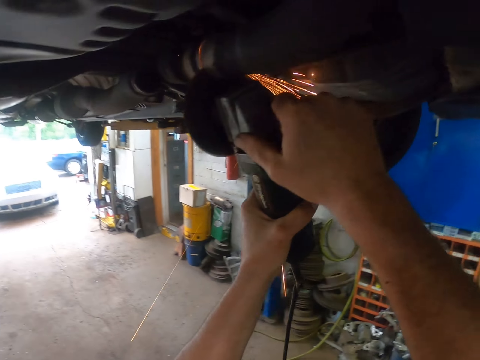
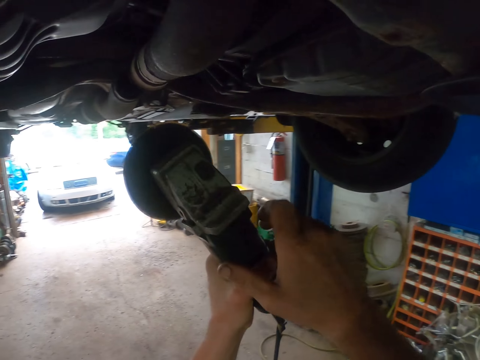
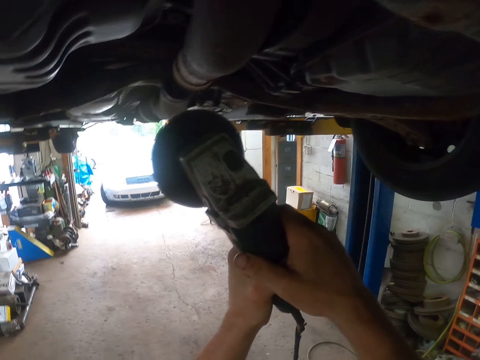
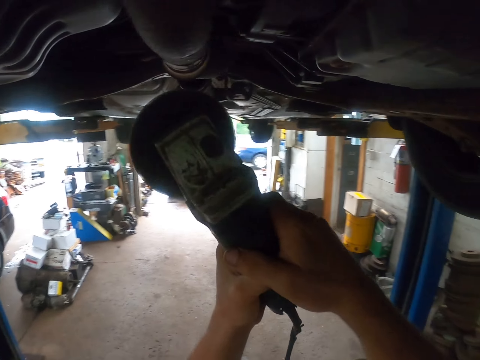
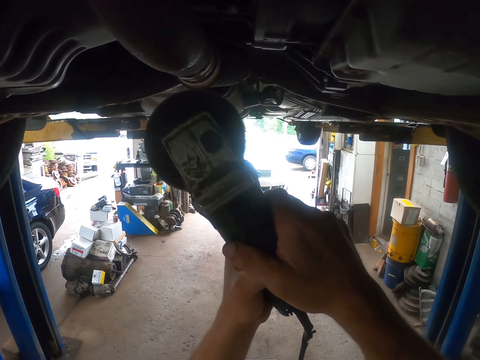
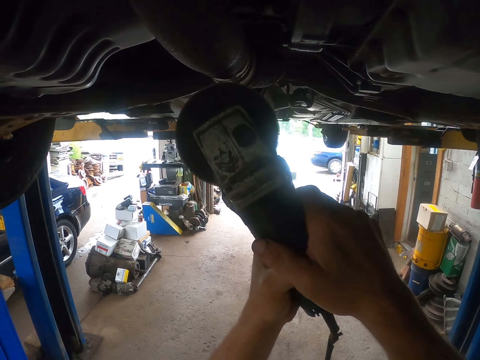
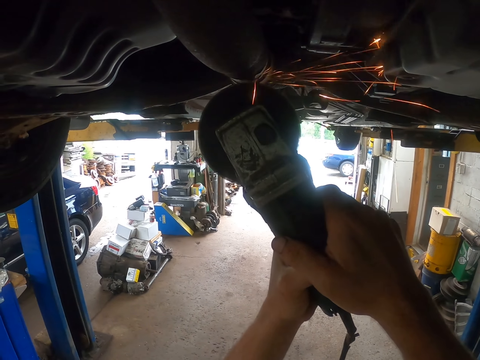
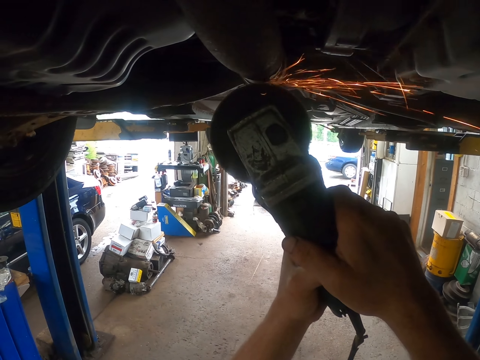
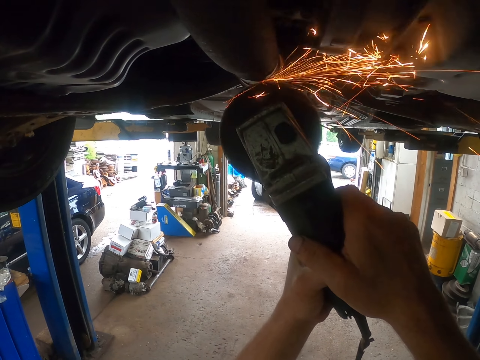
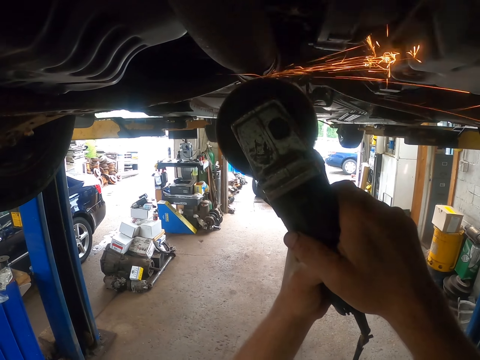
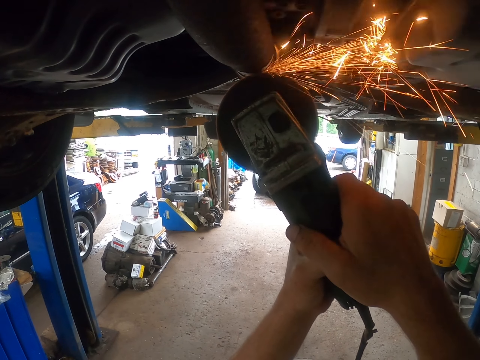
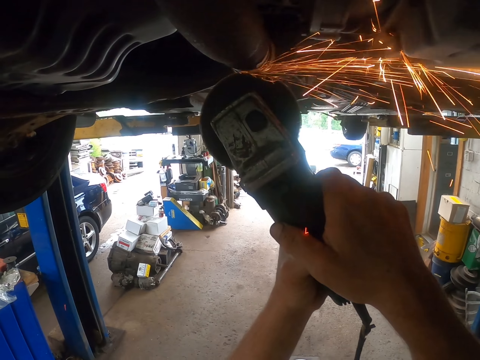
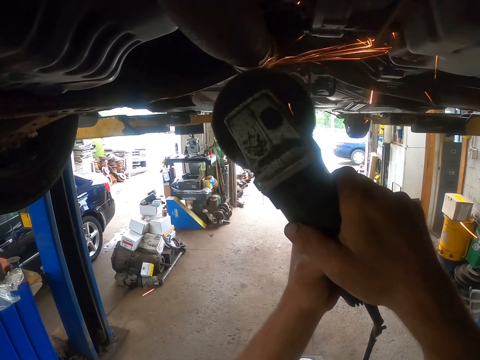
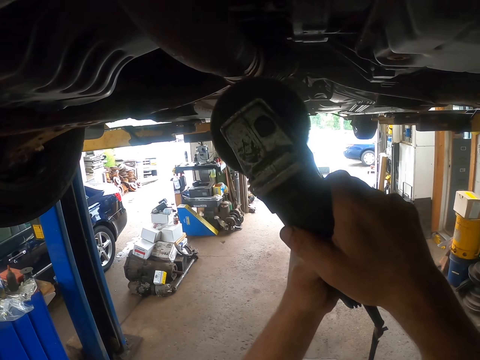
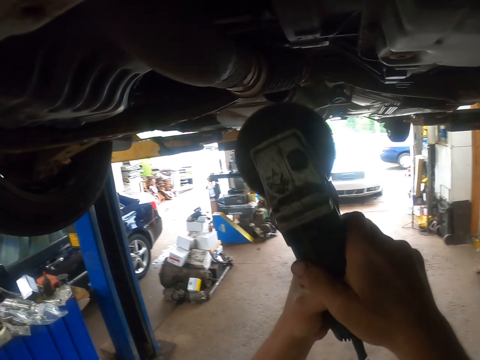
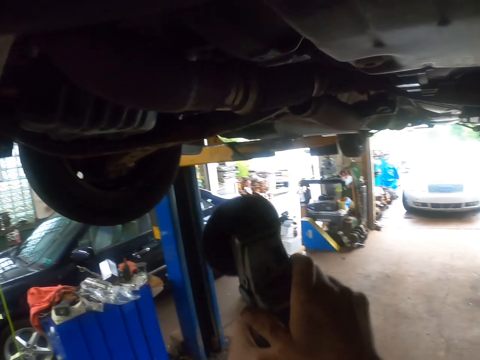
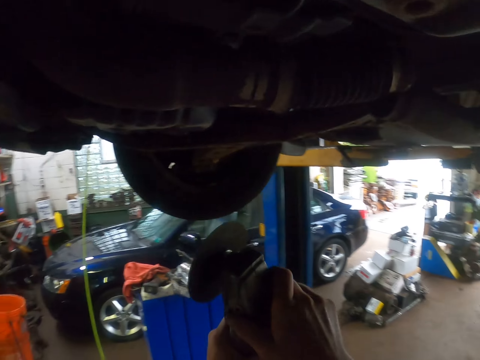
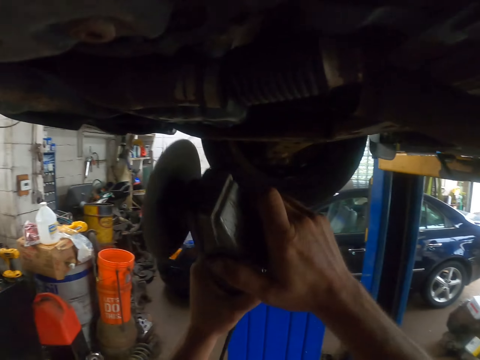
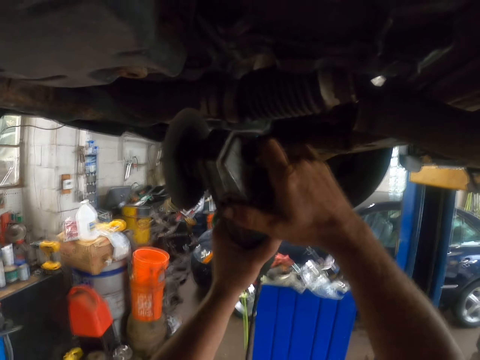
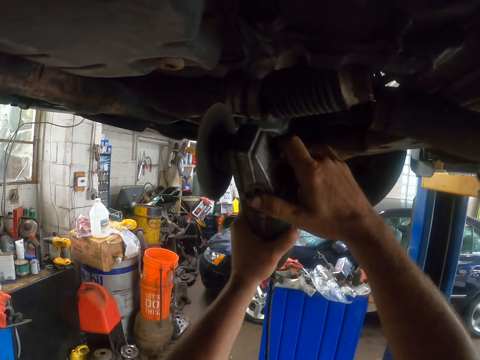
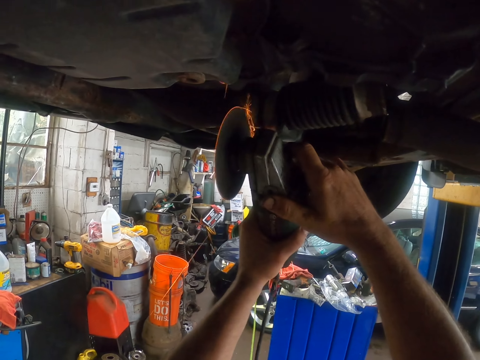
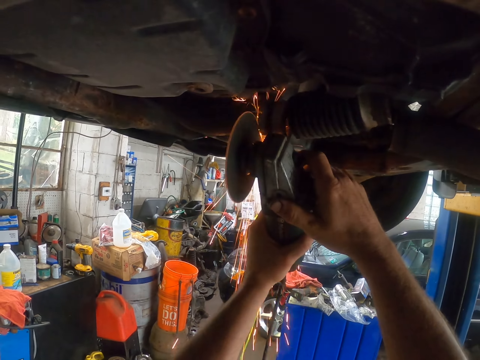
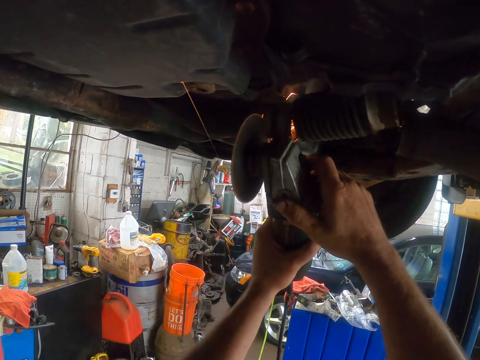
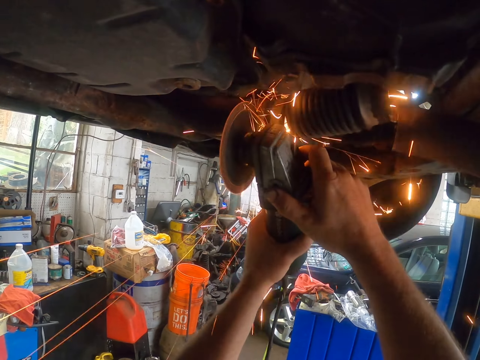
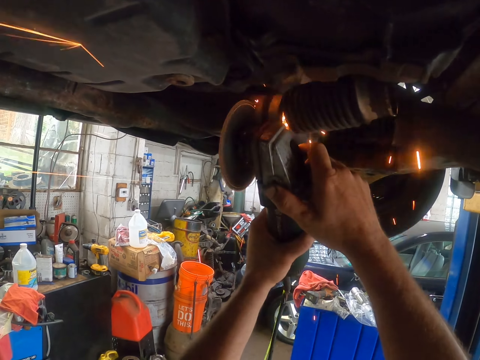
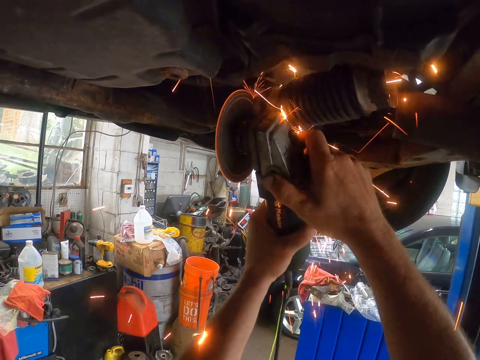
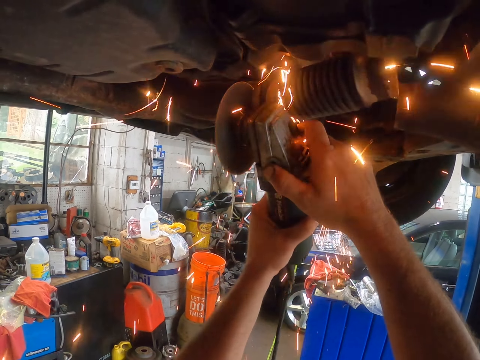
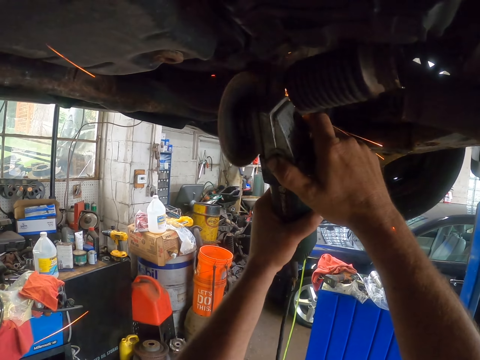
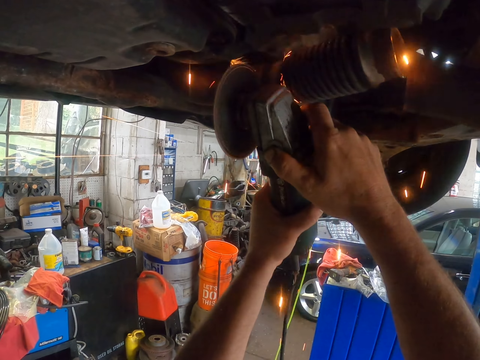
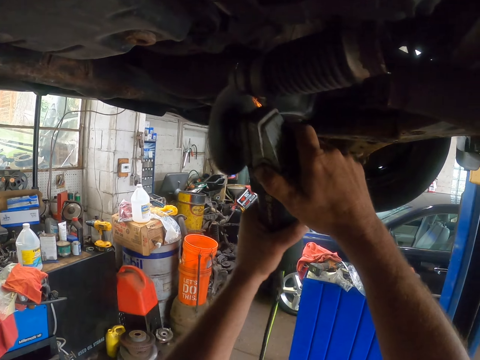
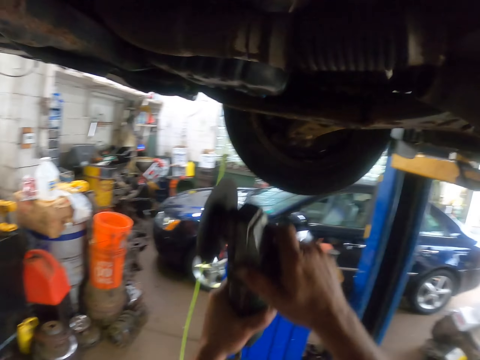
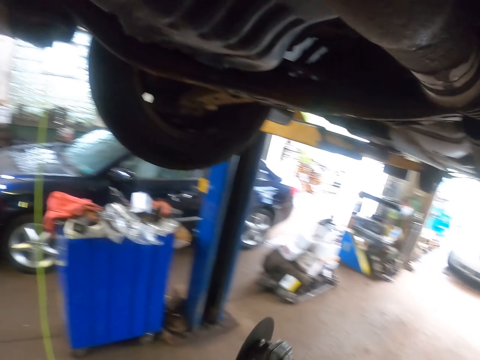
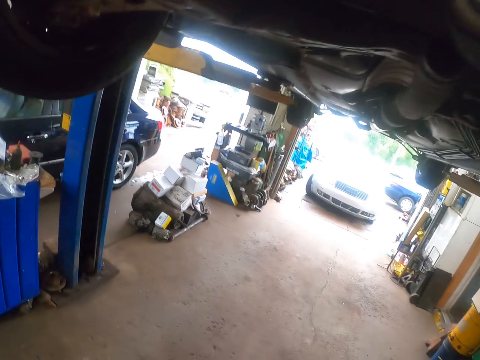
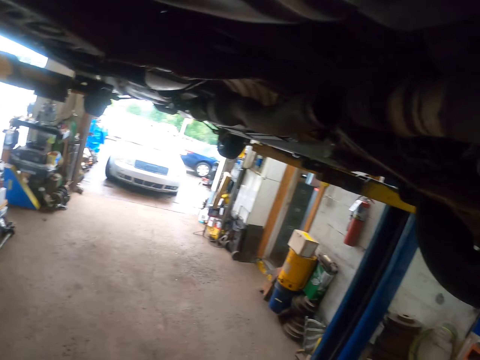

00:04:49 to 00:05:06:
The camera wearer moves the welding blade away from something. They cut something with the welding blade. They move the welding blade away from something. They move the welding blade away from something again. They cut something with the welding blade. They cut something with the welding blade again. They move the welding blade away from something.

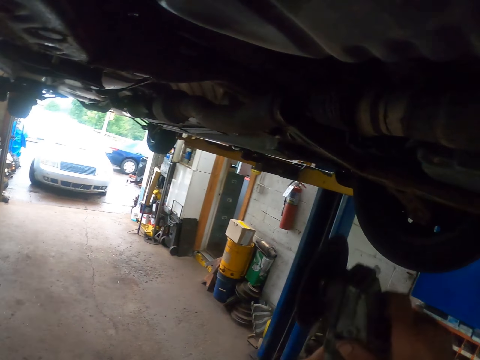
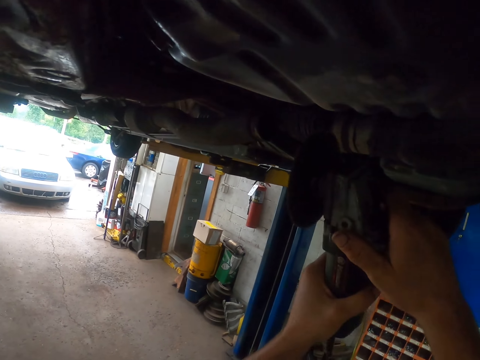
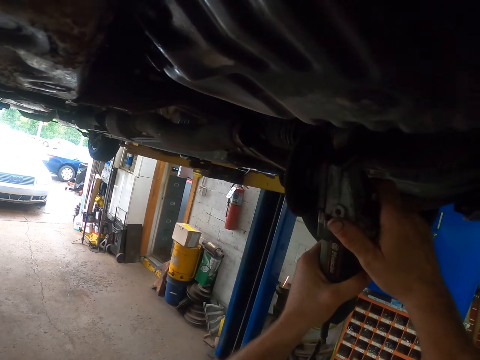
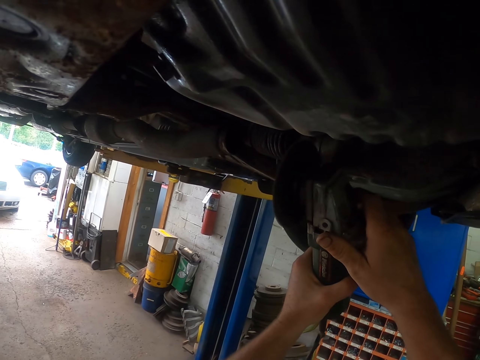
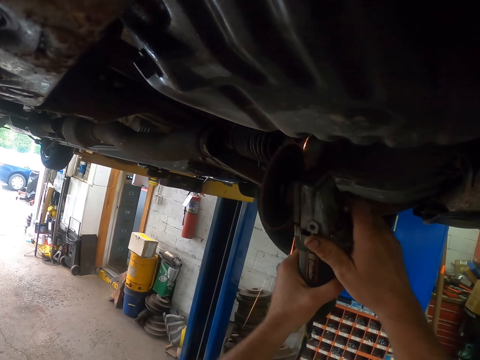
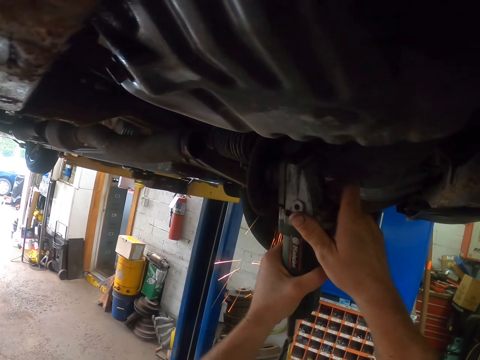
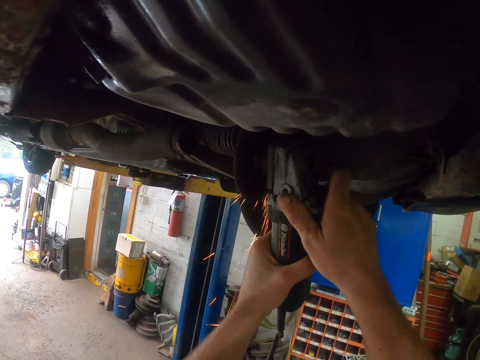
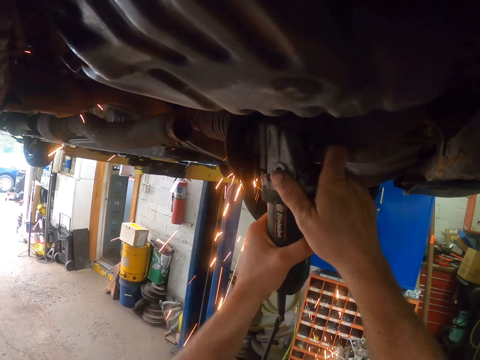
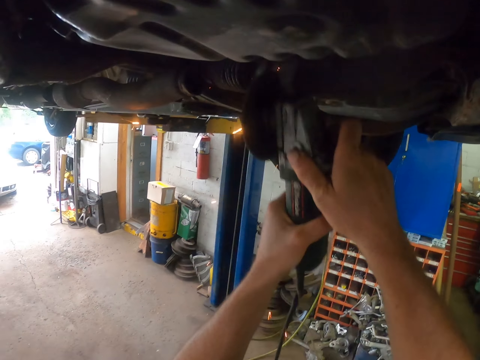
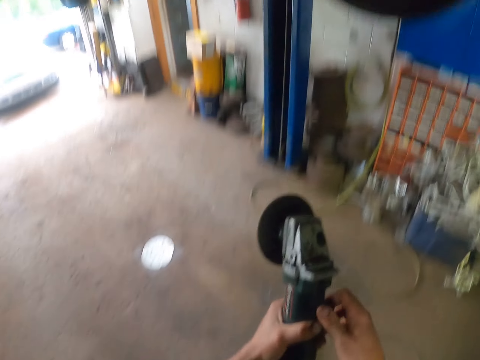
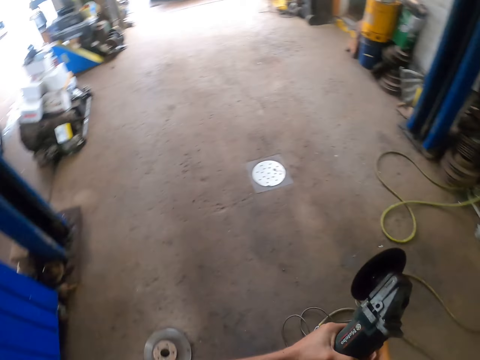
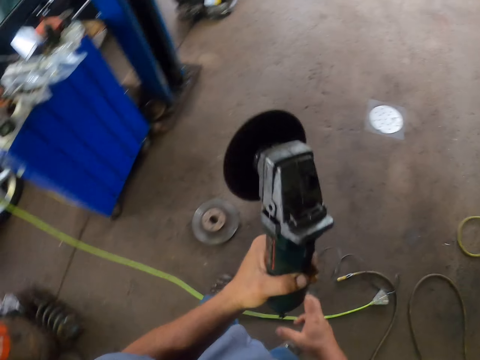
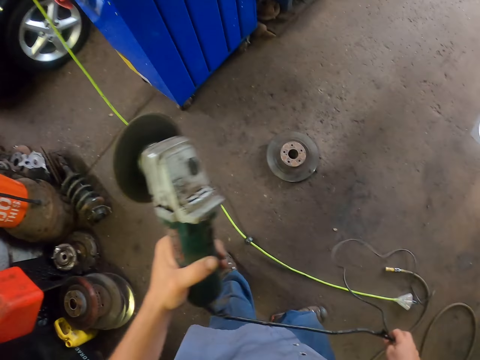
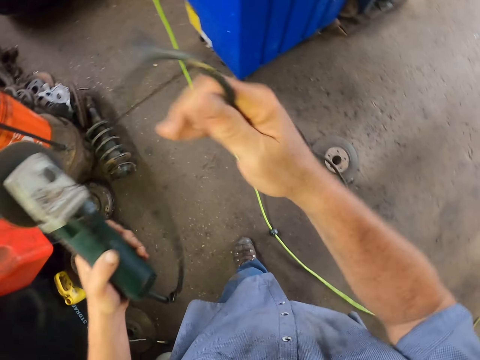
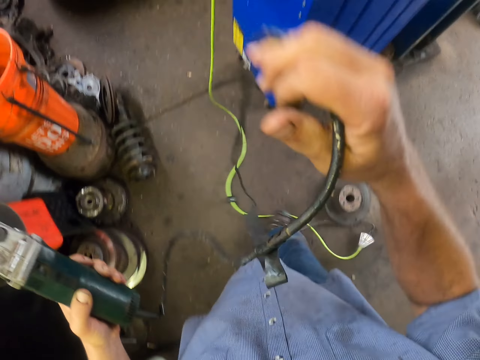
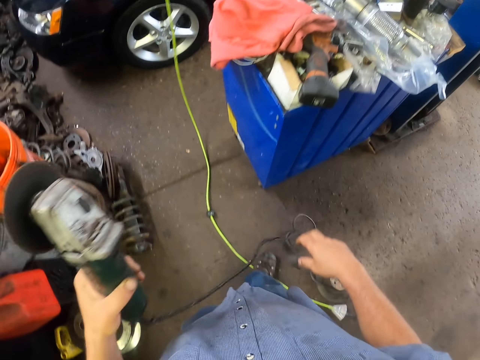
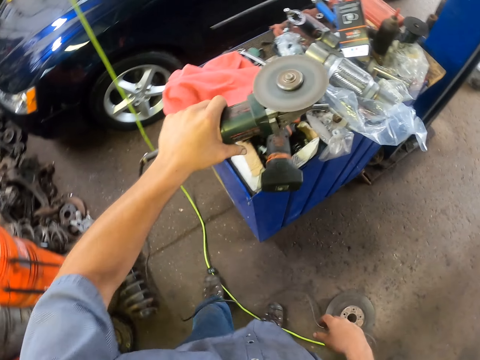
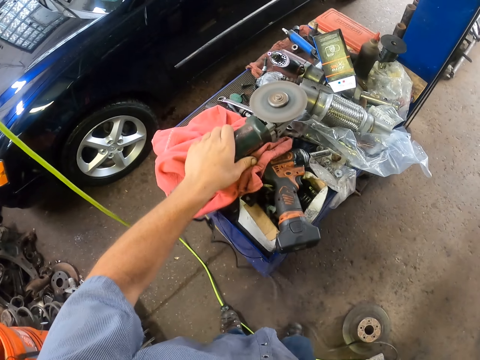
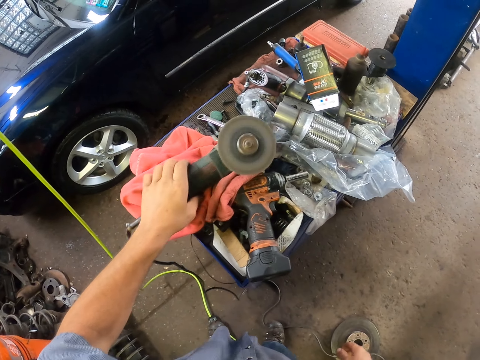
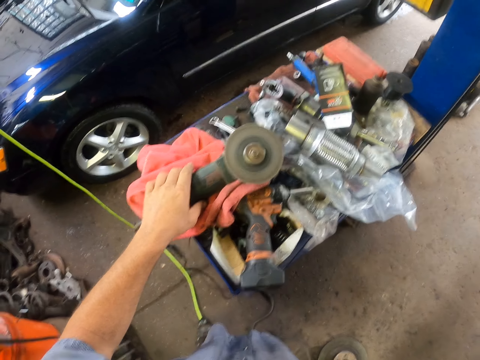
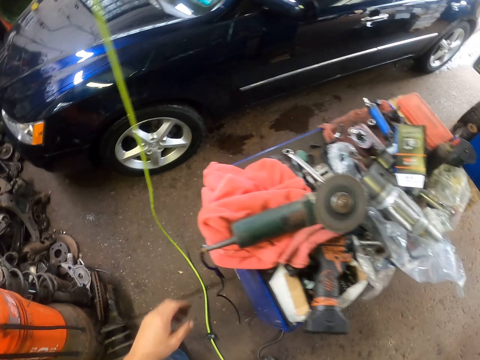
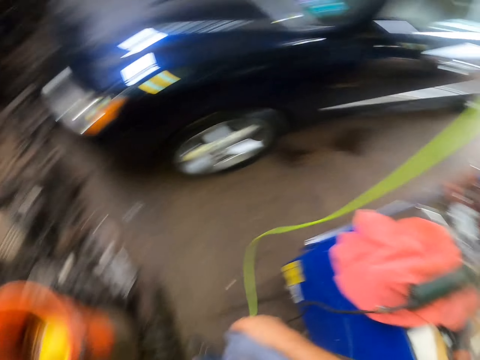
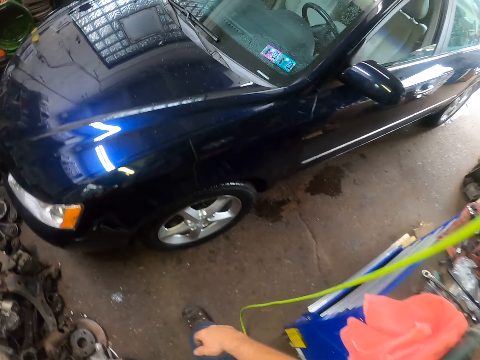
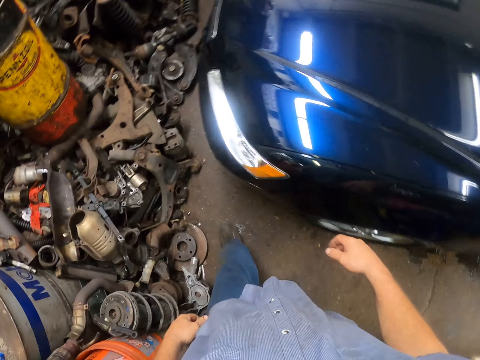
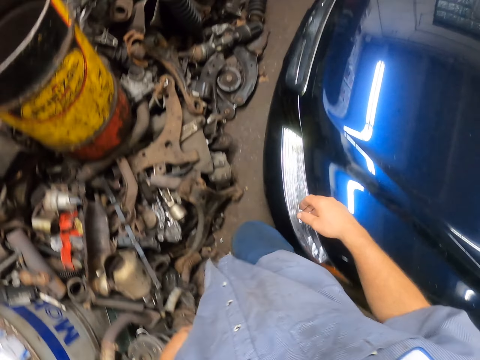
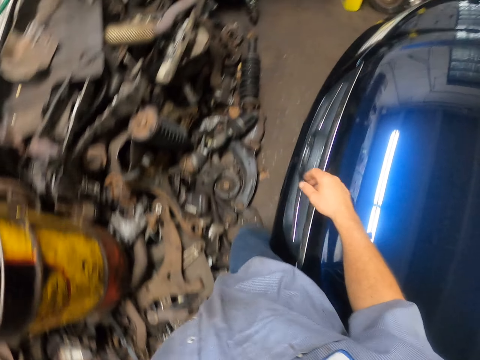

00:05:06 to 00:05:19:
The camera wearer lifts the welding blade with both hands. They cut something with the welding blade. They turn off the grinder. They move the welding blade away from something. They hold the welding blade with the left hand. They hold the cable with the right hand. They place the welding blade on the table. They move around. They walk ahead.
